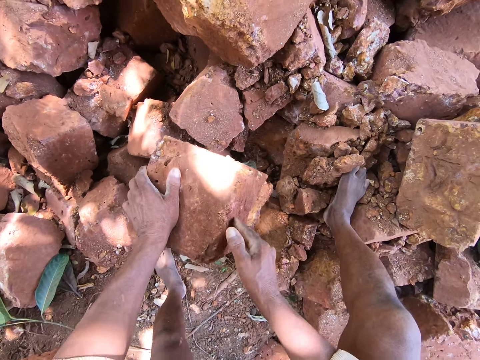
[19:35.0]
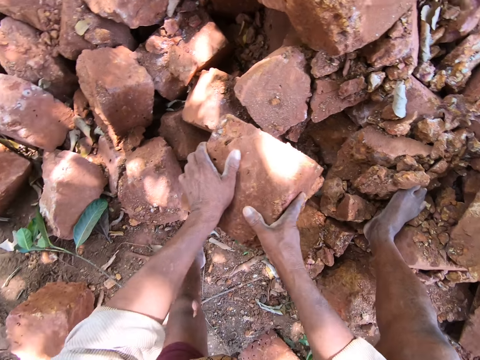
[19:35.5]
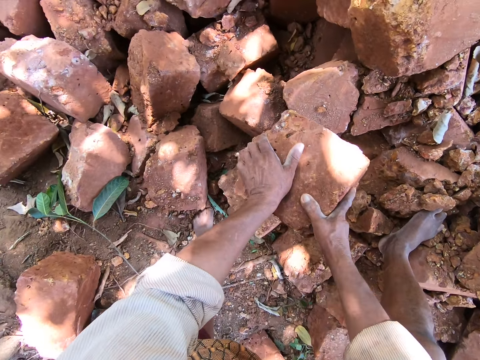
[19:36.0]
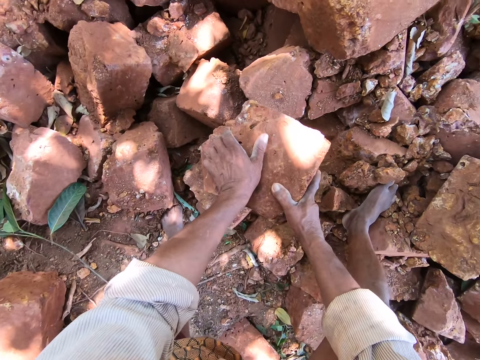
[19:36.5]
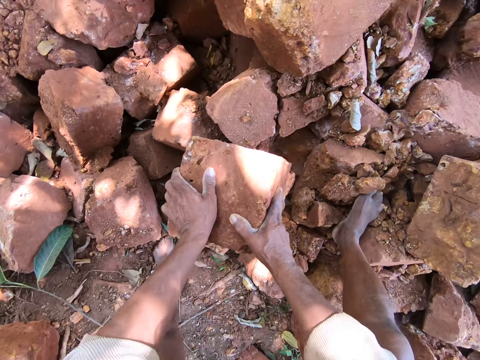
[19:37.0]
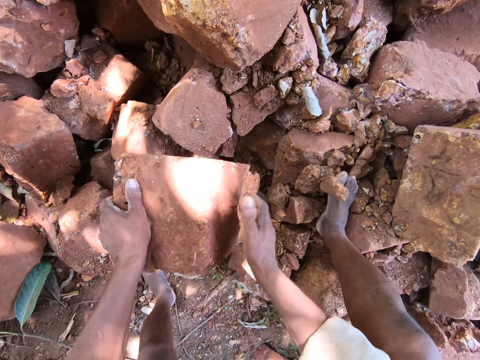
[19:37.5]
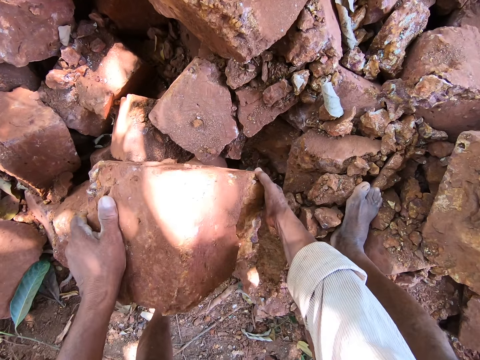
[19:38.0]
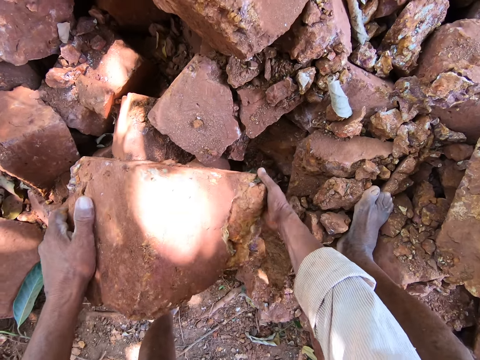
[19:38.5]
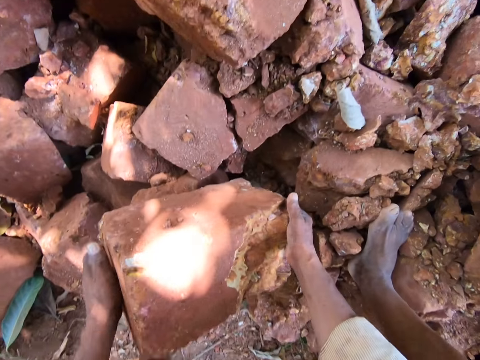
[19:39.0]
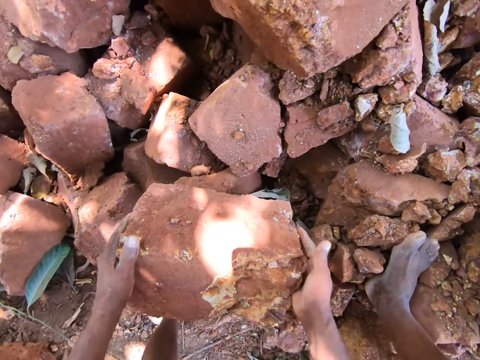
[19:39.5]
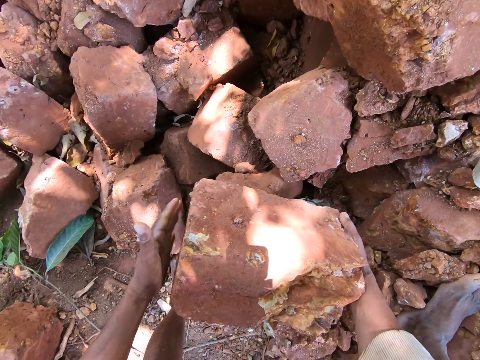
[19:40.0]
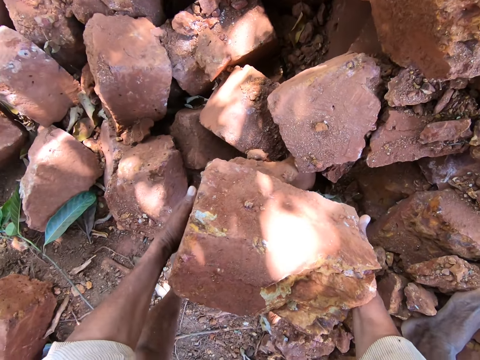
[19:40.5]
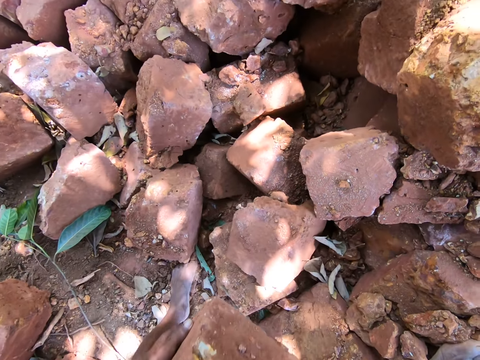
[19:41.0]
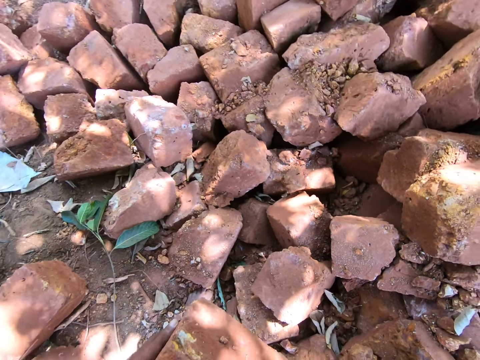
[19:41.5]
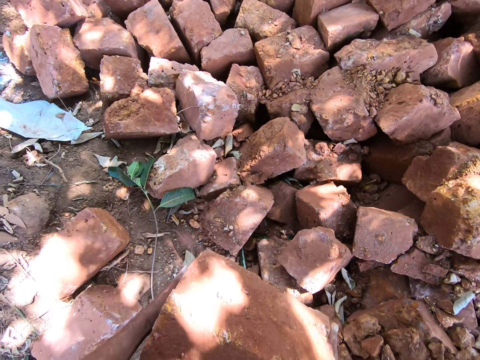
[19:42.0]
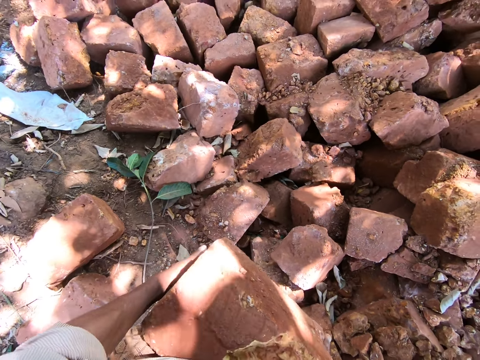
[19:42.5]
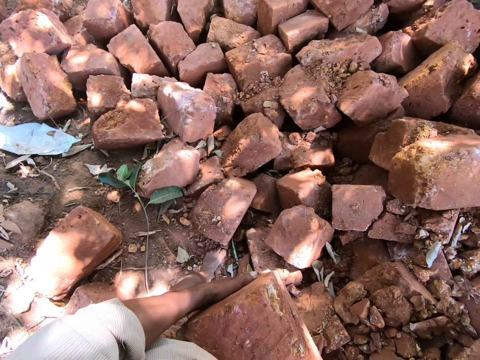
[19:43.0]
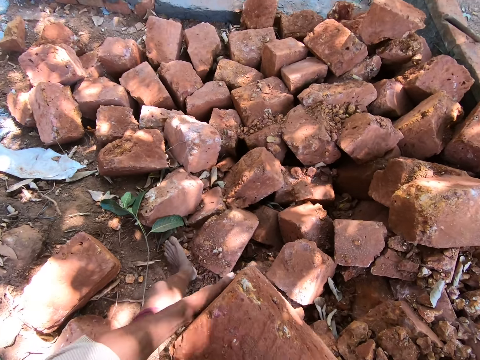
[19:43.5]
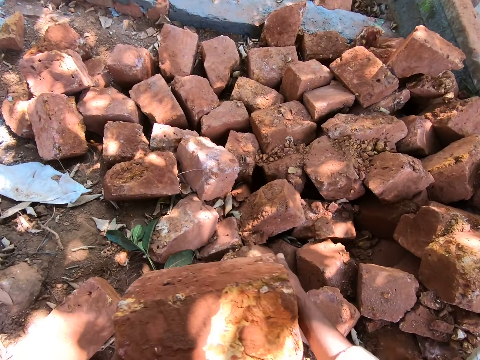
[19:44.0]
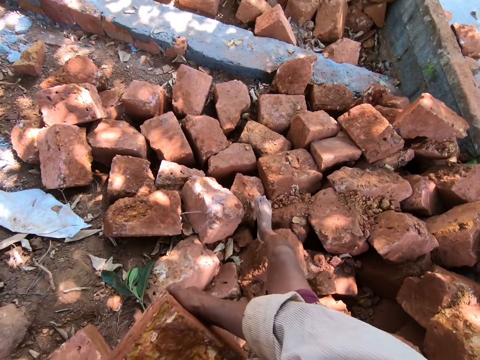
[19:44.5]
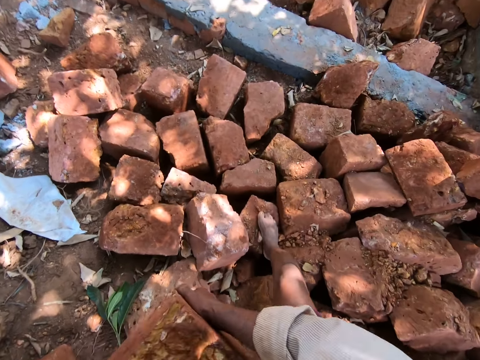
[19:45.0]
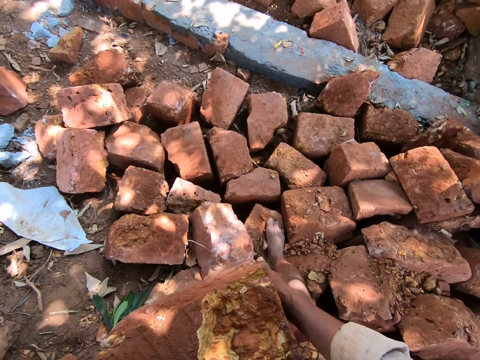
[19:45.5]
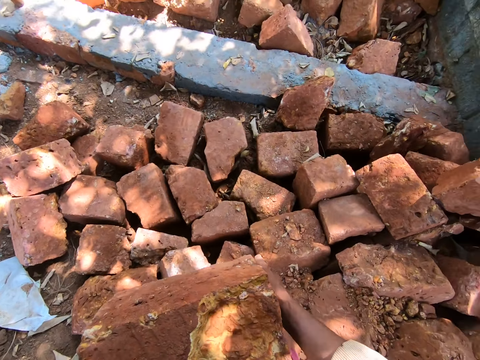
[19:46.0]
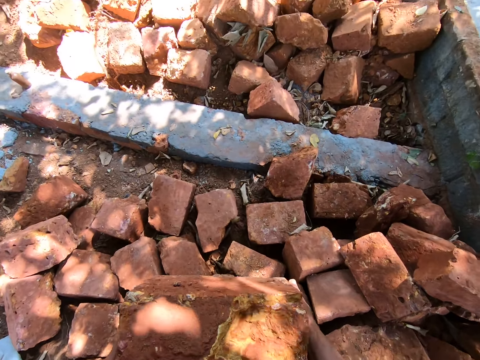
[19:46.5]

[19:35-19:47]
The camera wearer picks up the mud brick from the pile of mud bricks with his left hand. He carries the brick.

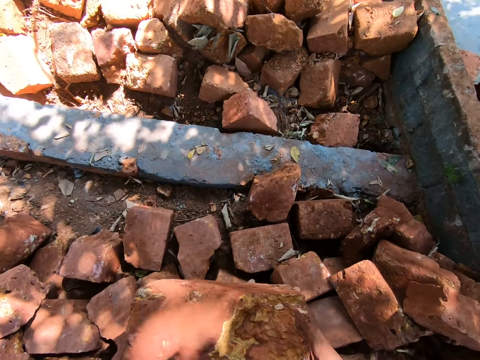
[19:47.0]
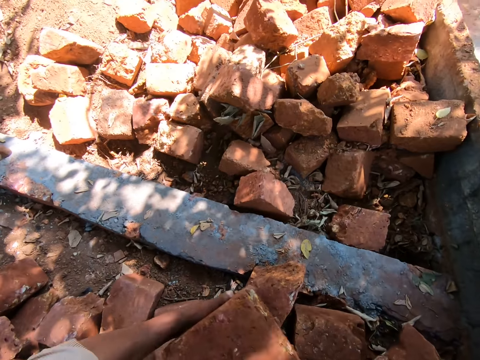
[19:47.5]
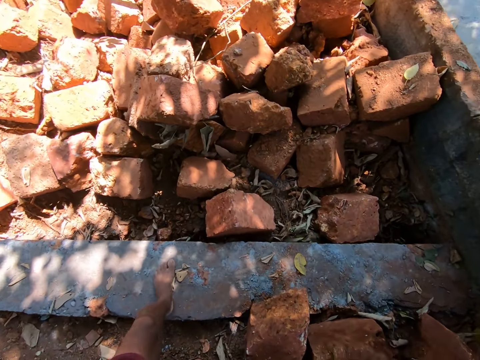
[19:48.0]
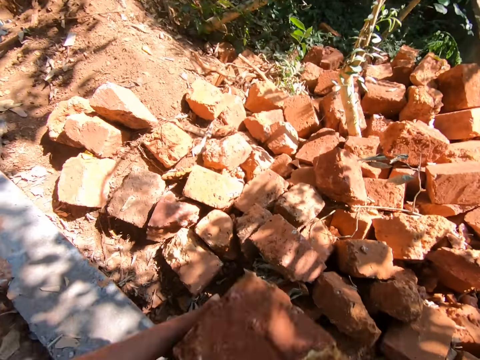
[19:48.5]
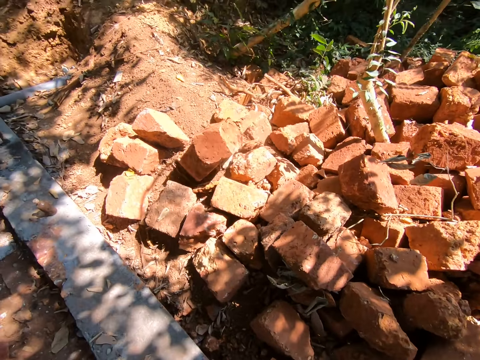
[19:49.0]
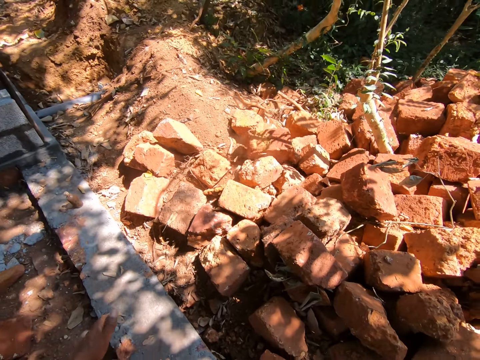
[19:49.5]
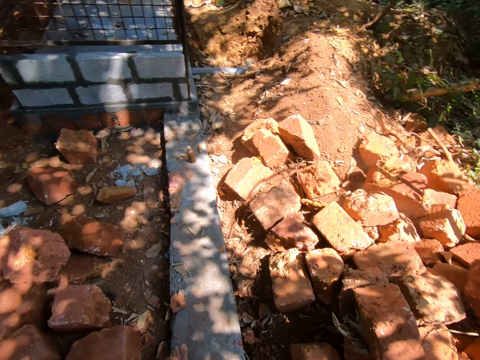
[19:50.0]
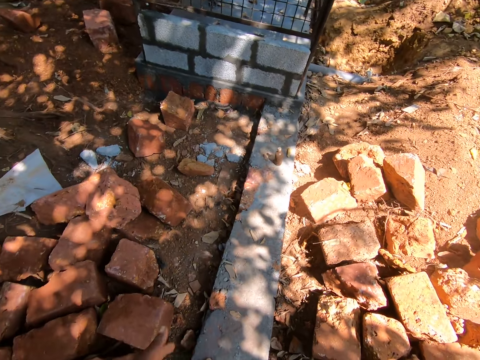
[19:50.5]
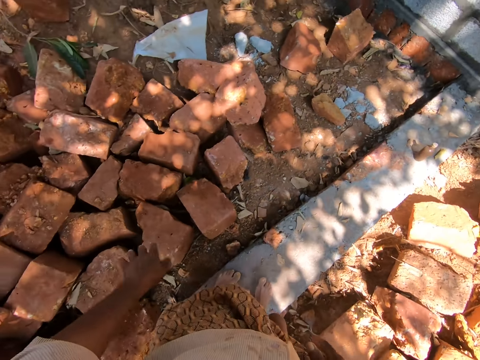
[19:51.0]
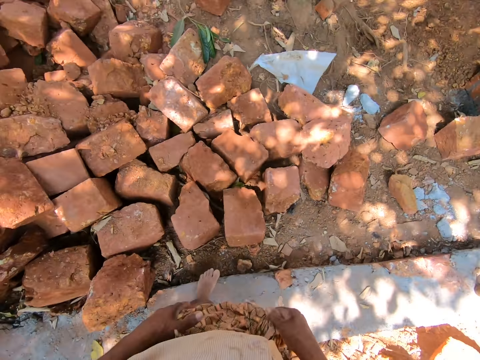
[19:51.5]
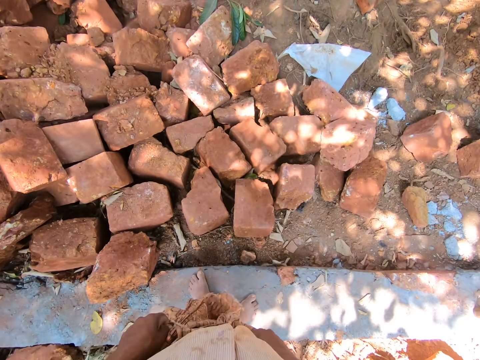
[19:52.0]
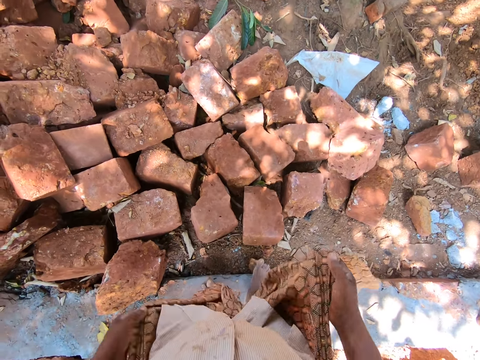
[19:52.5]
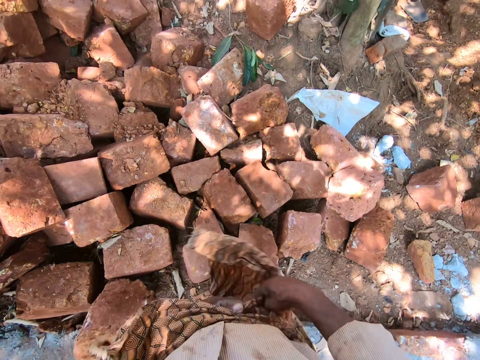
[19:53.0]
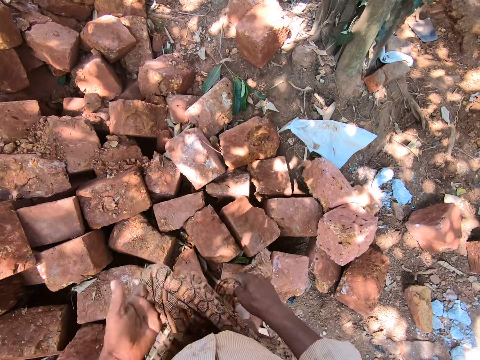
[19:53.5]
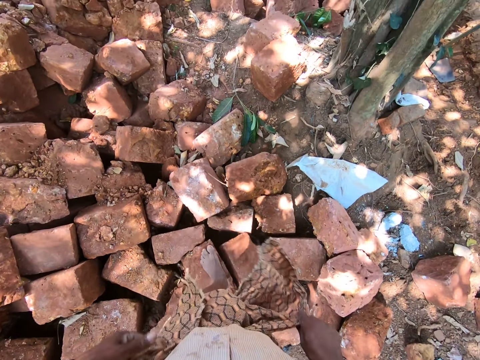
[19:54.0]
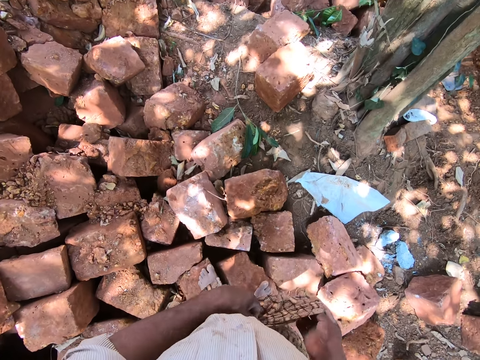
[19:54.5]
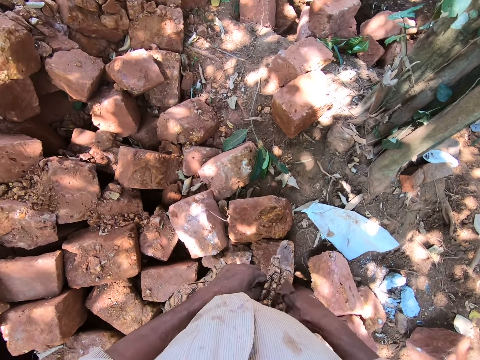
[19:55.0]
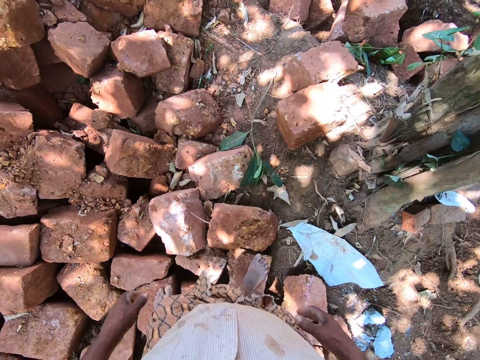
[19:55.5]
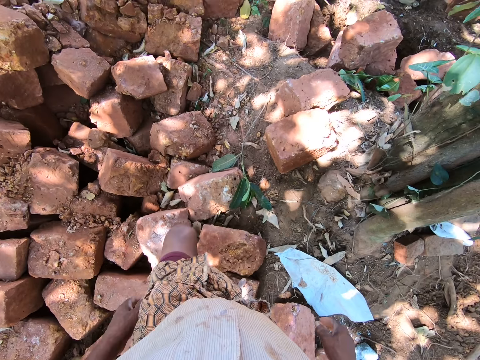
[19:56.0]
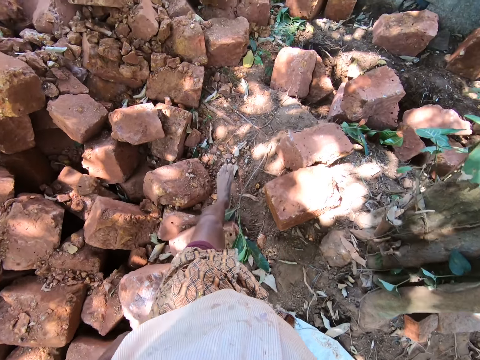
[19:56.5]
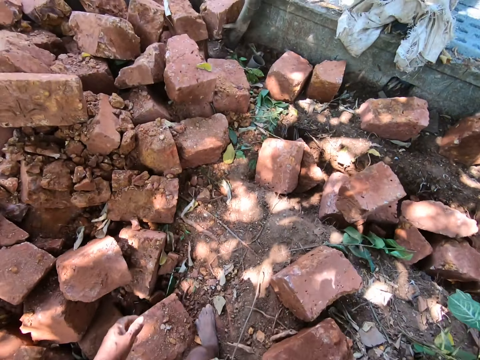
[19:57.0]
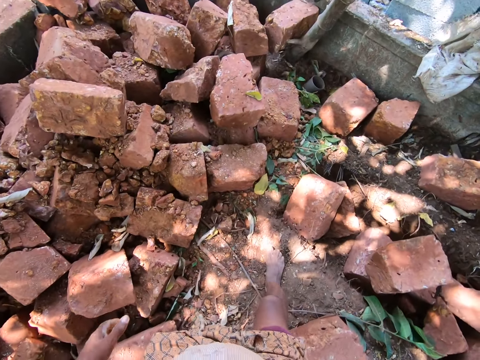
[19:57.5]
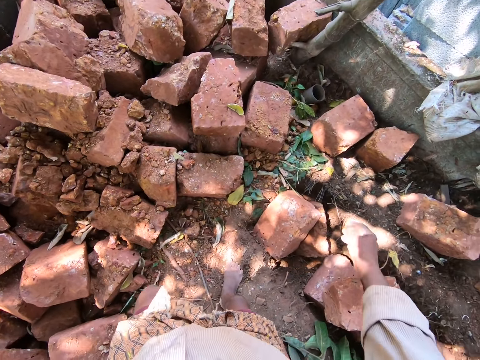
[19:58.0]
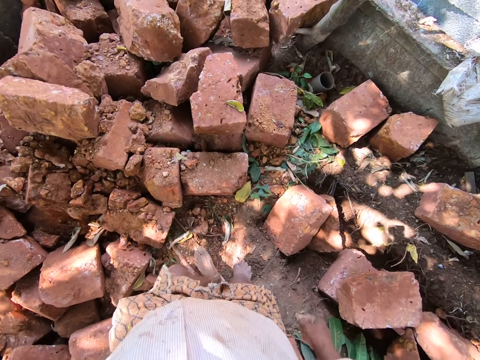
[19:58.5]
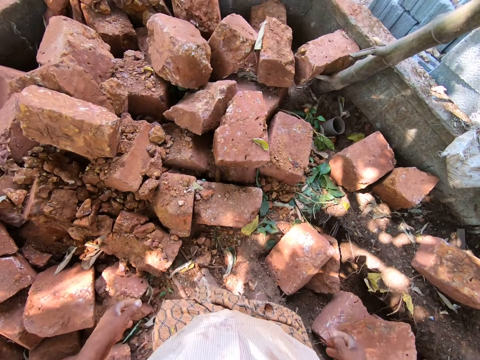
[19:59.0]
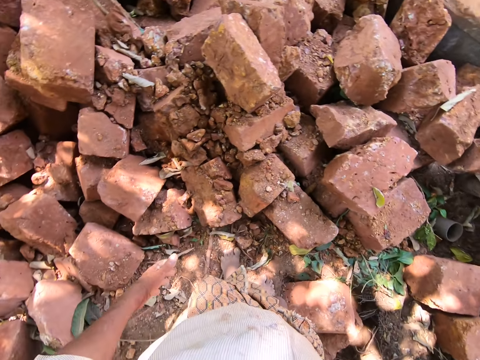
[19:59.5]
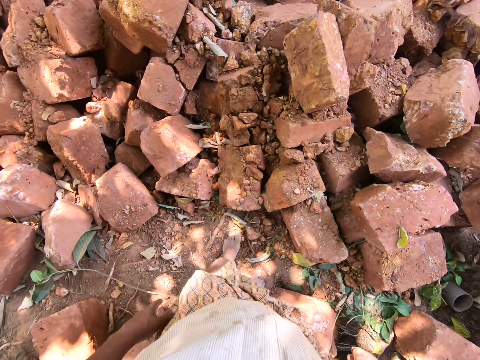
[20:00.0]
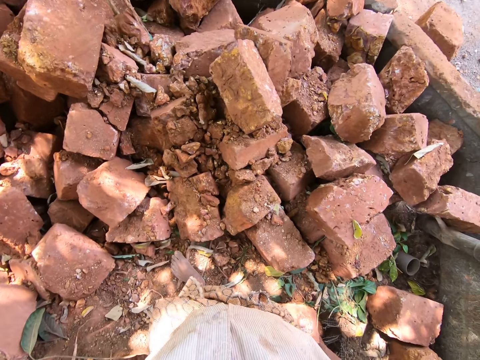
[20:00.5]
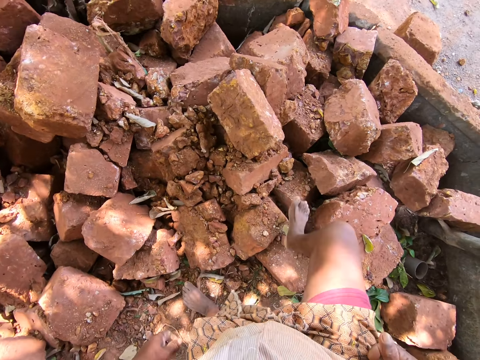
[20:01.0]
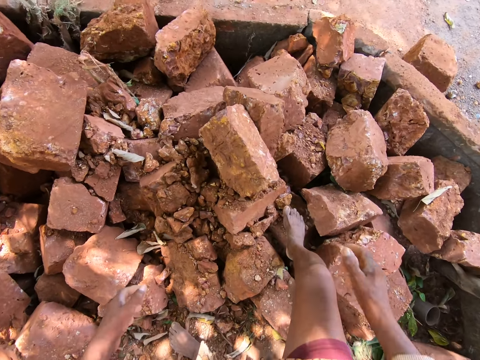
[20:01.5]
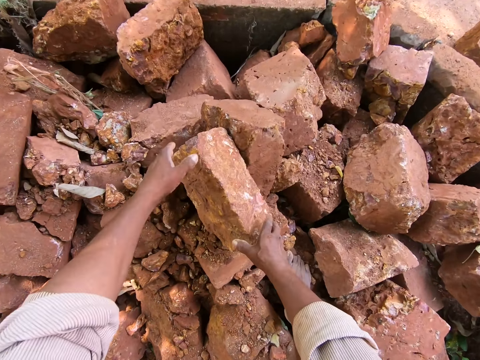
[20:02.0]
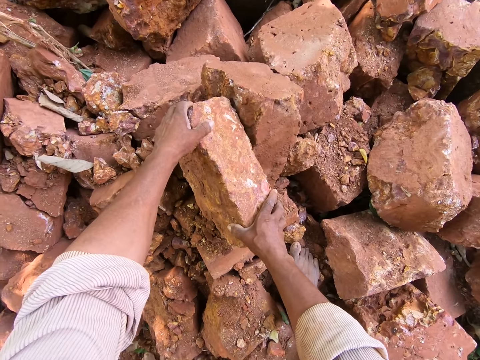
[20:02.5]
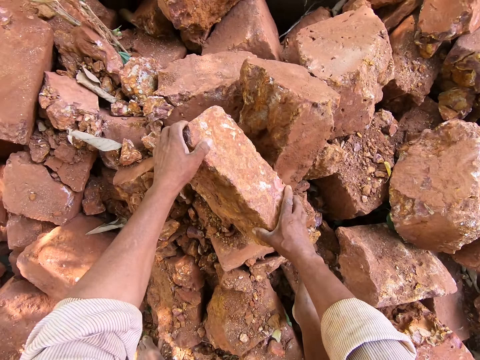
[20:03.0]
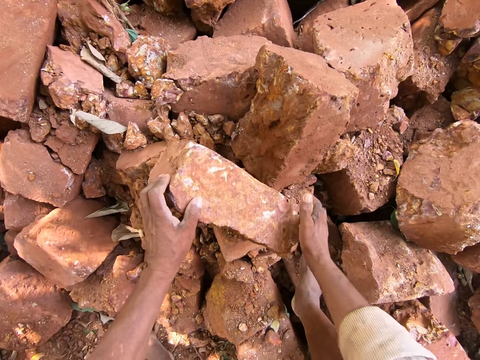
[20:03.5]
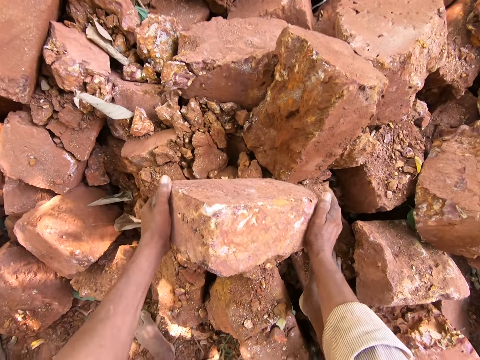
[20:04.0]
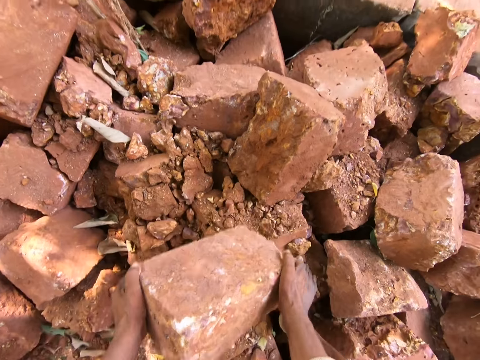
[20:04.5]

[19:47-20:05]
The camera wearer tosses the mud brick on the pile of mud bricks with both hands. He looks around and wipes his top with his left hand. He adjusts his cloth with both hands. He ties a kanga on his waist. He walks on top of the bricks. He looks around. He picks up a mud brick from the pile of mud bricks with both hands. He holds the brick with both hands.
